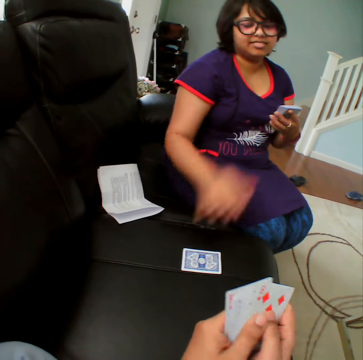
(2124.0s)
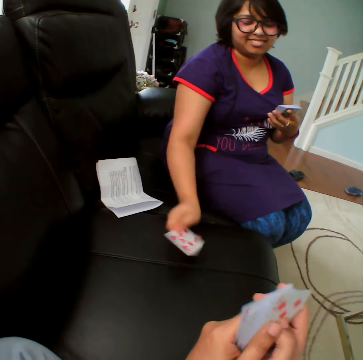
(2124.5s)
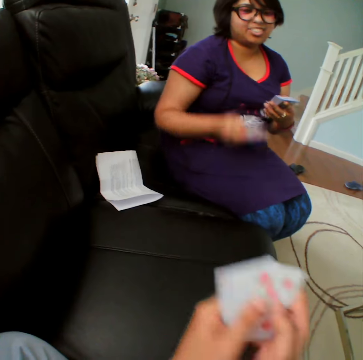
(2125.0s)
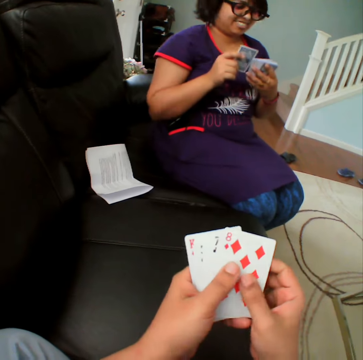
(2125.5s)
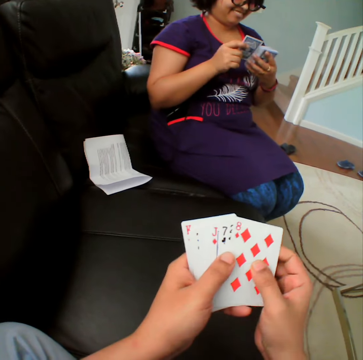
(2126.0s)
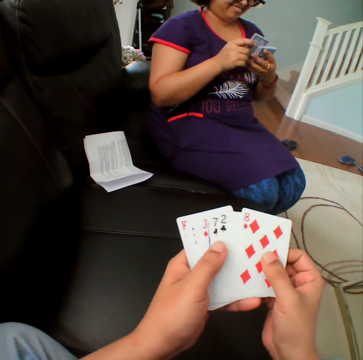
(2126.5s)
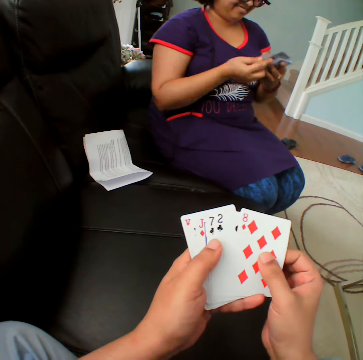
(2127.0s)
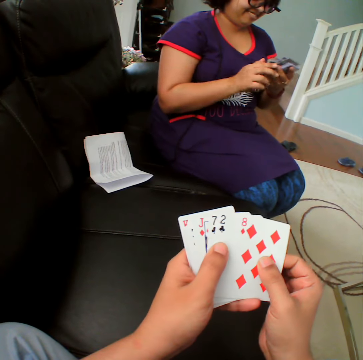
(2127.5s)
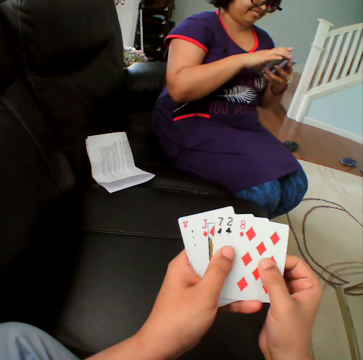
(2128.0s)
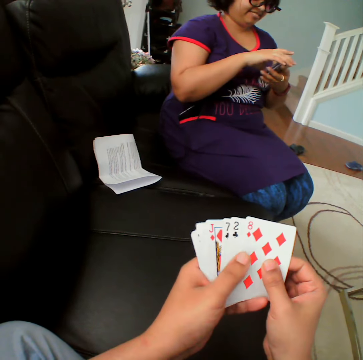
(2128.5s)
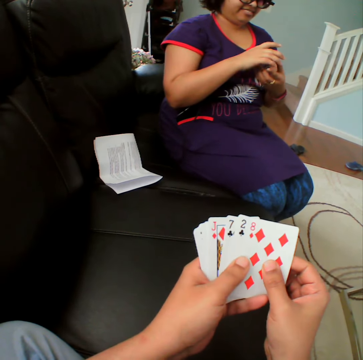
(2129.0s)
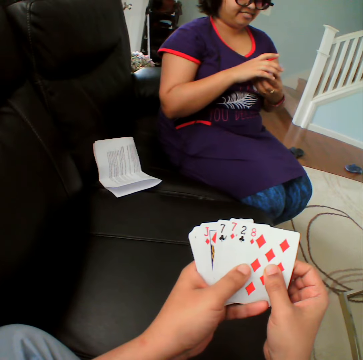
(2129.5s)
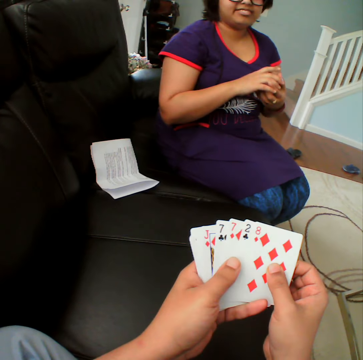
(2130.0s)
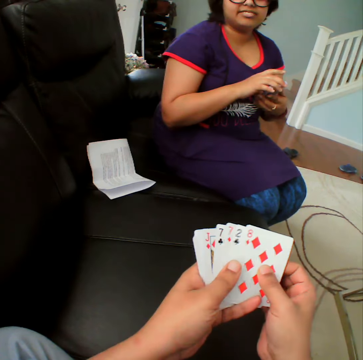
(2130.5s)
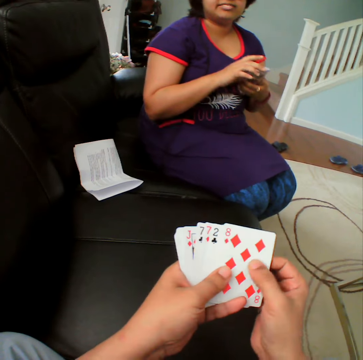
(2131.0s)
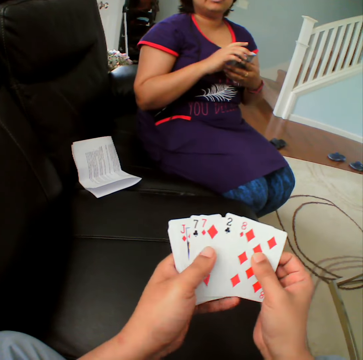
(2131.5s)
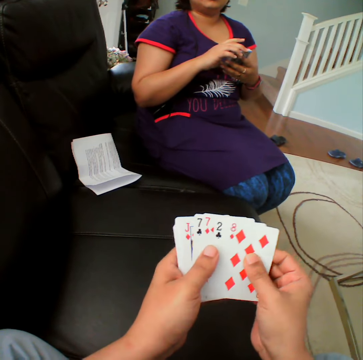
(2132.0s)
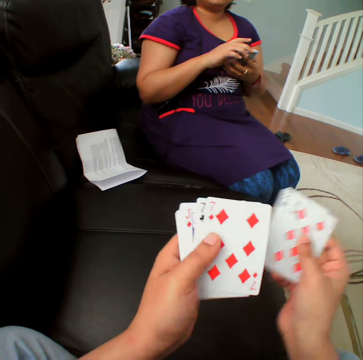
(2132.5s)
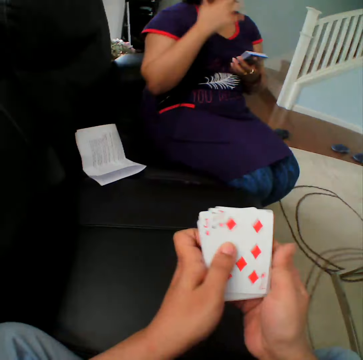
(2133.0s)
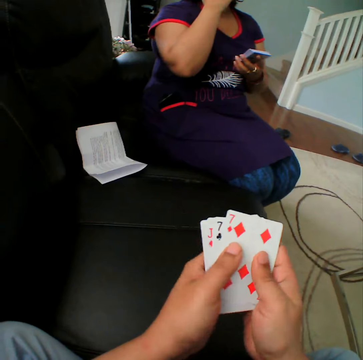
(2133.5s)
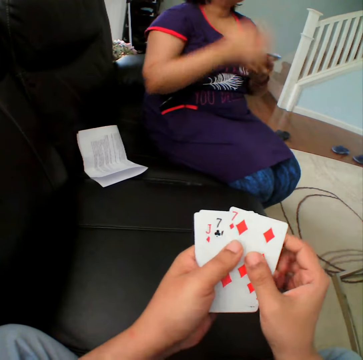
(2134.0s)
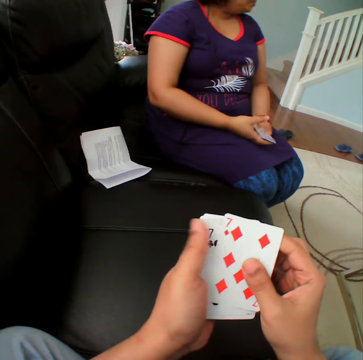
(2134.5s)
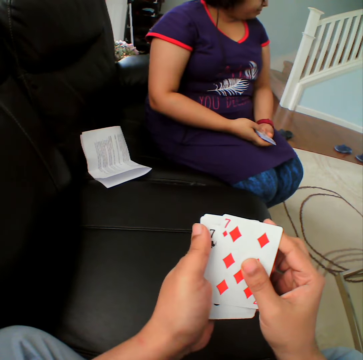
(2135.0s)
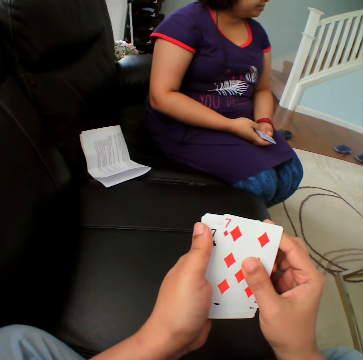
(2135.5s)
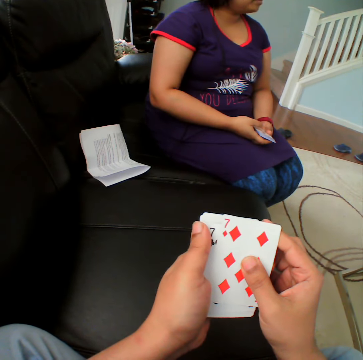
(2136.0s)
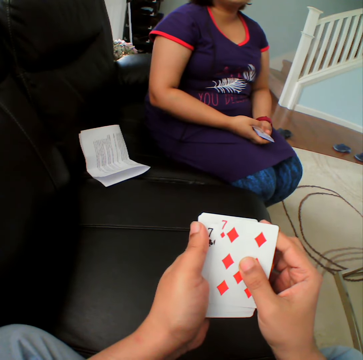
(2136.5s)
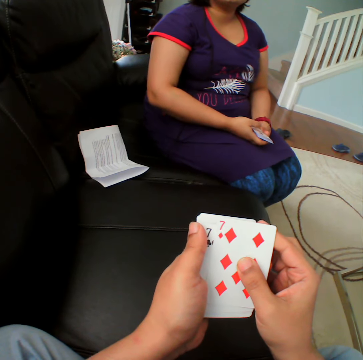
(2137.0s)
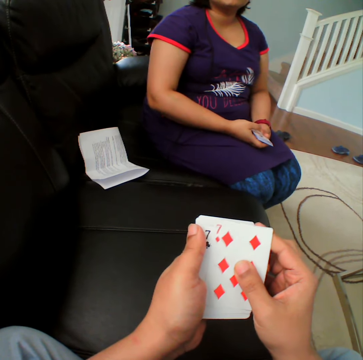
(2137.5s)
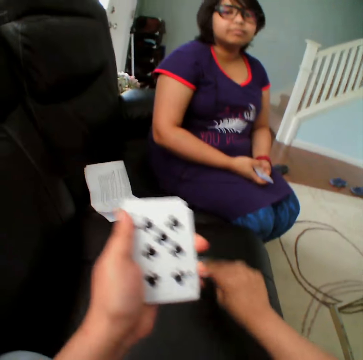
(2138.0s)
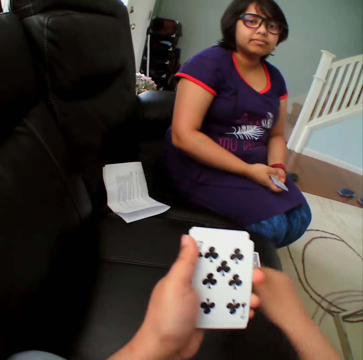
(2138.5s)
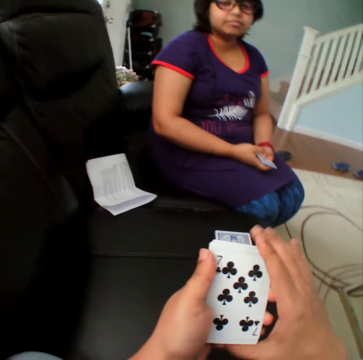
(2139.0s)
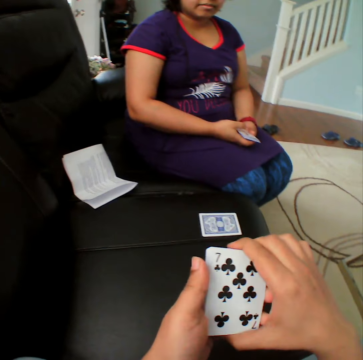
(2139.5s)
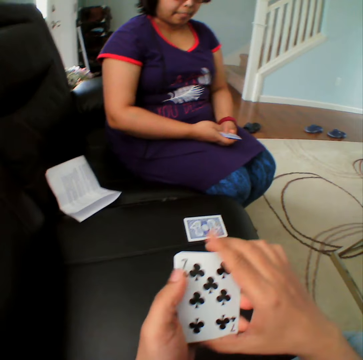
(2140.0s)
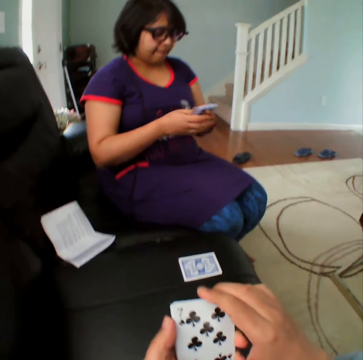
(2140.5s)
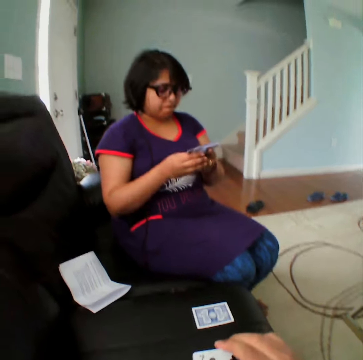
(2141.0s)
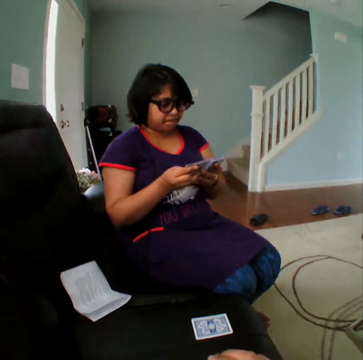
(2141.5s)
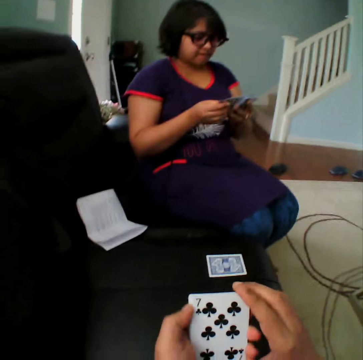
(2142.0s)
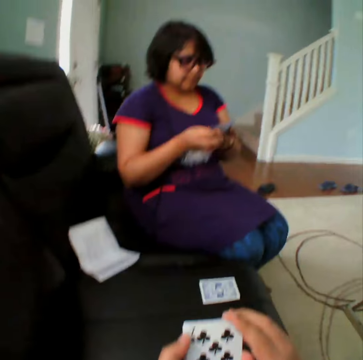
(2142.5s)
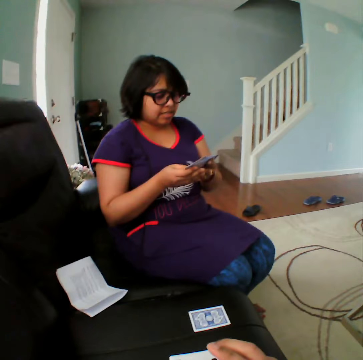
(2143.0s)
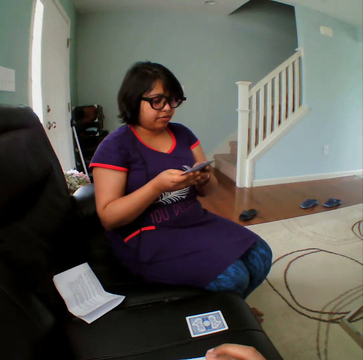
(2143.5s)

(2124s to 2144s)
The woman turns the card. She picks up a card. The camera wearer places the cards on the couch.

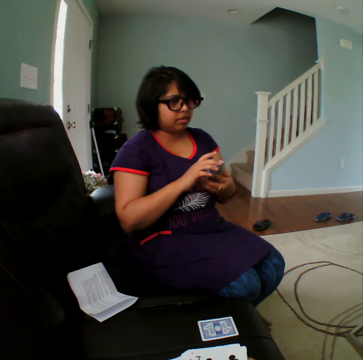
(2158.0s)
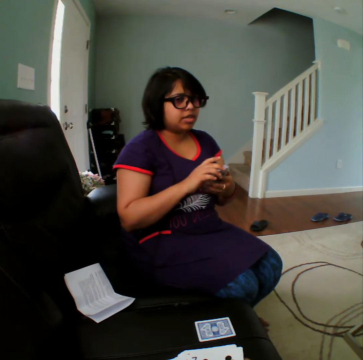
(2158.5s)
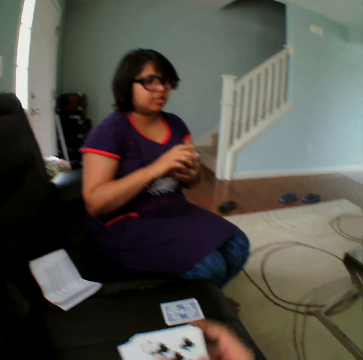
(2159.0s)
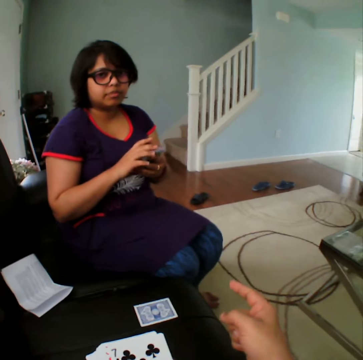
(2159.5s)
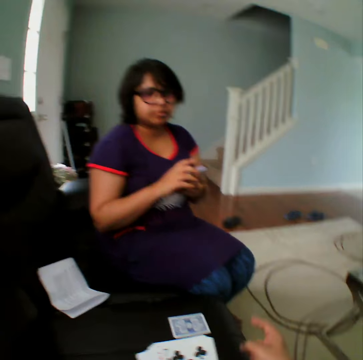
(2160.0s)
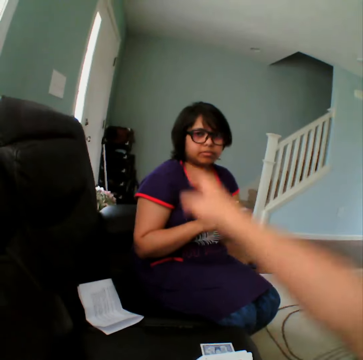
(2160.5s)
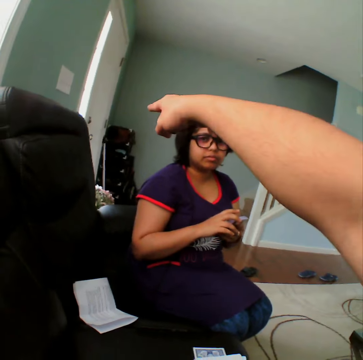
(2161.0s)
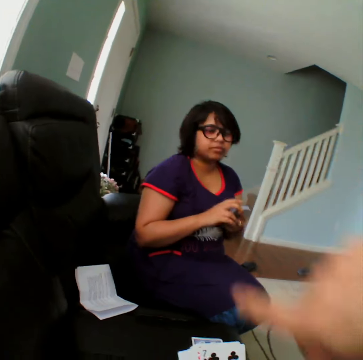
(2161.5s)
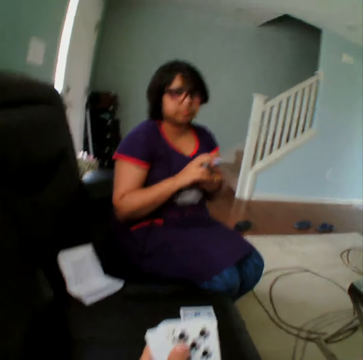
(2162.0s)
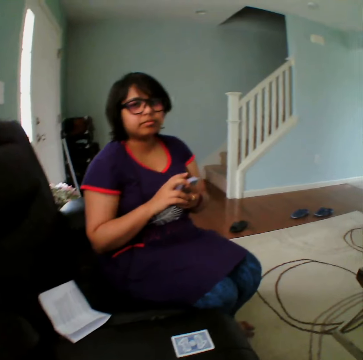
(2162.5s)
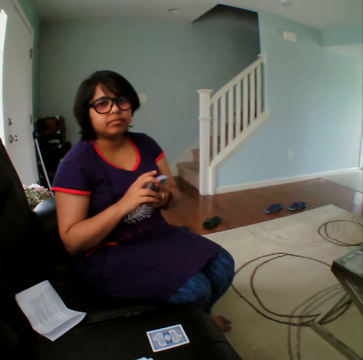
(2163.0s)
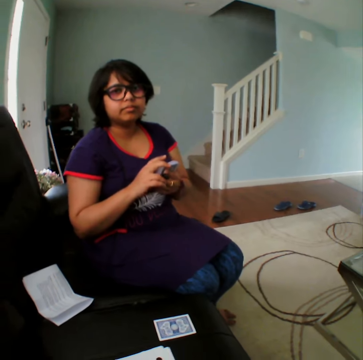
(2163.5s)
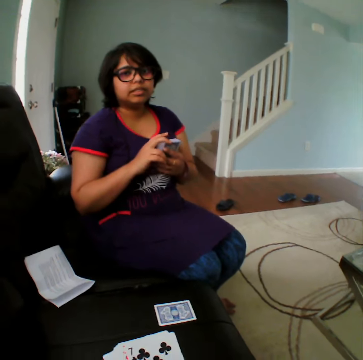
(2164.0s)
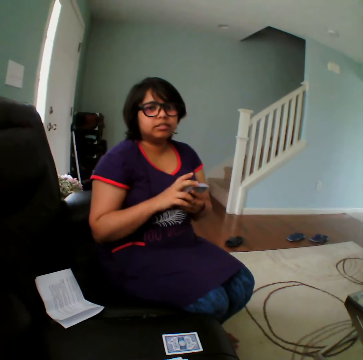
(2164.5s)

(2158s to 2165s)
The camera wearer converses with someone.

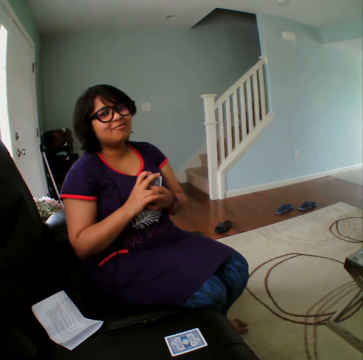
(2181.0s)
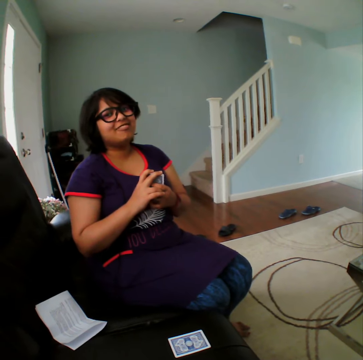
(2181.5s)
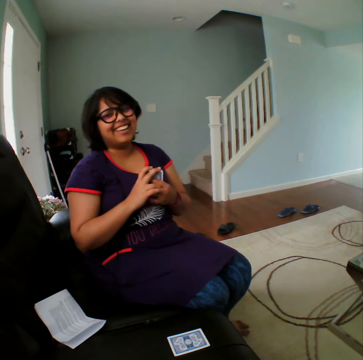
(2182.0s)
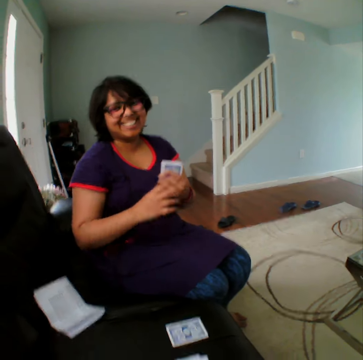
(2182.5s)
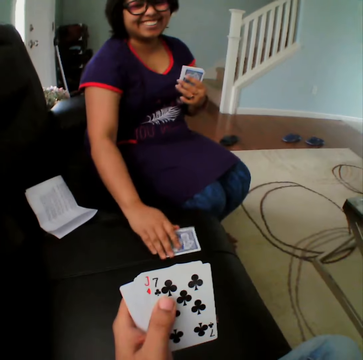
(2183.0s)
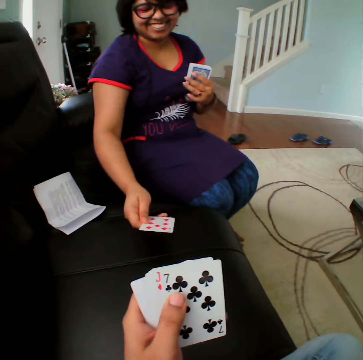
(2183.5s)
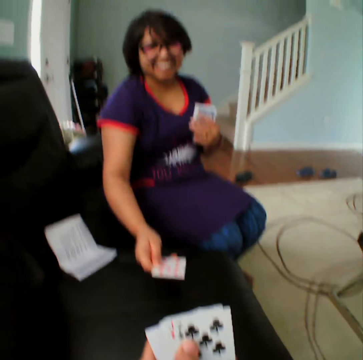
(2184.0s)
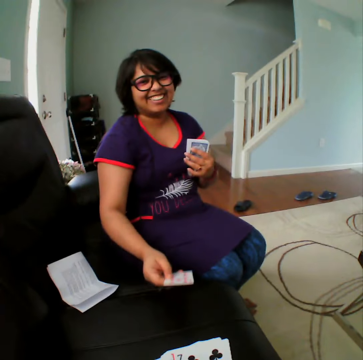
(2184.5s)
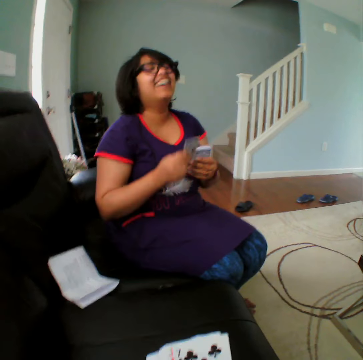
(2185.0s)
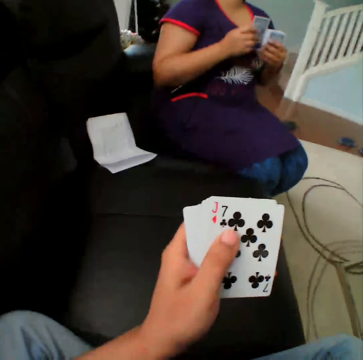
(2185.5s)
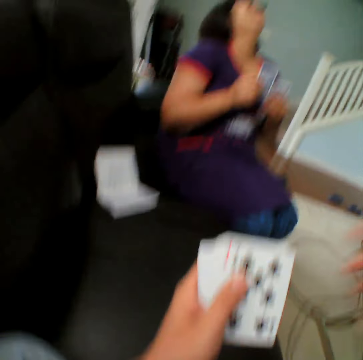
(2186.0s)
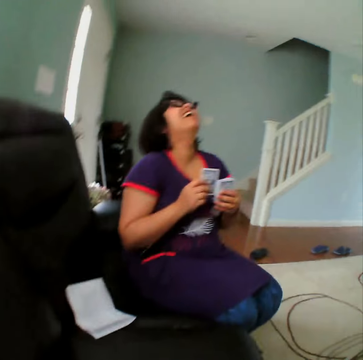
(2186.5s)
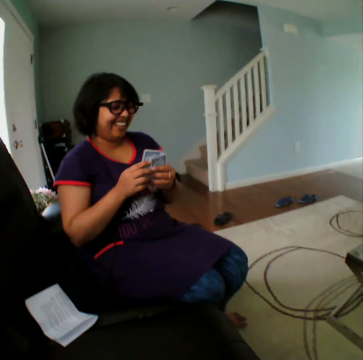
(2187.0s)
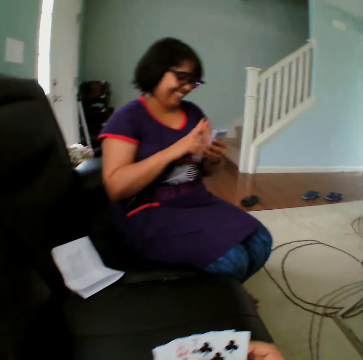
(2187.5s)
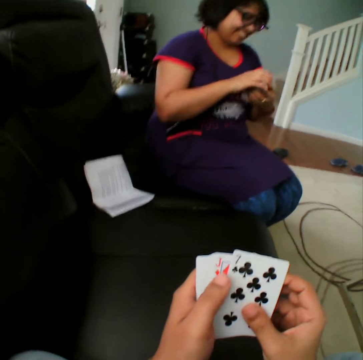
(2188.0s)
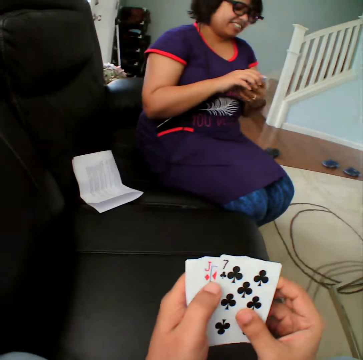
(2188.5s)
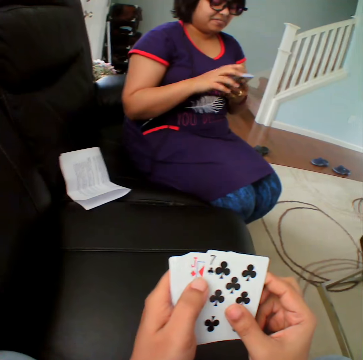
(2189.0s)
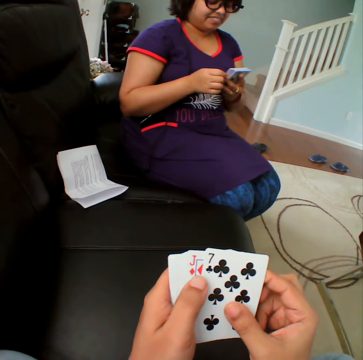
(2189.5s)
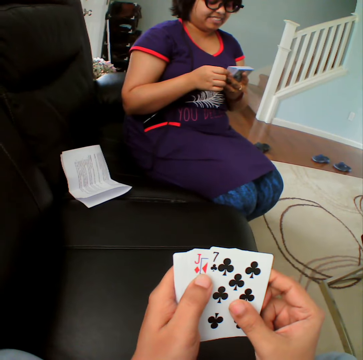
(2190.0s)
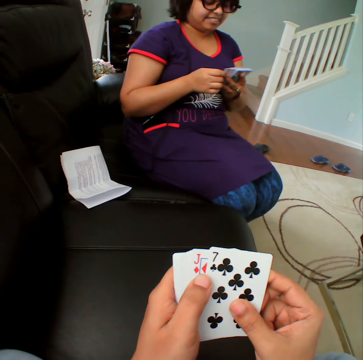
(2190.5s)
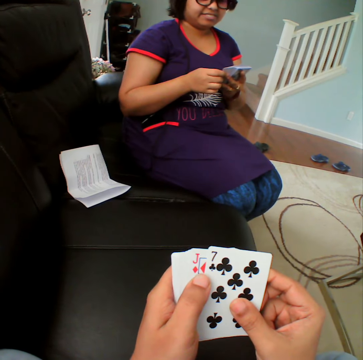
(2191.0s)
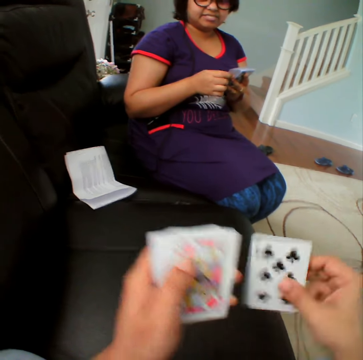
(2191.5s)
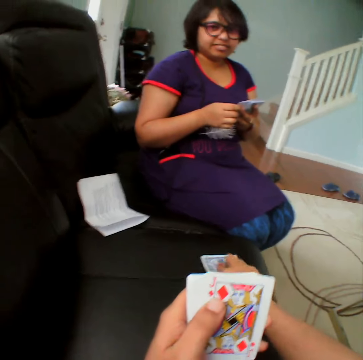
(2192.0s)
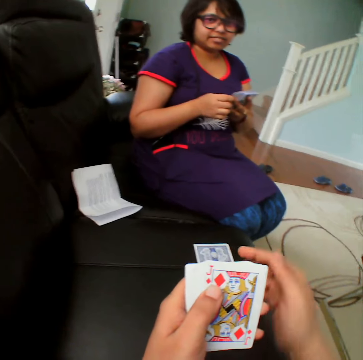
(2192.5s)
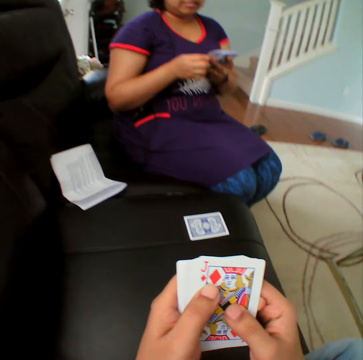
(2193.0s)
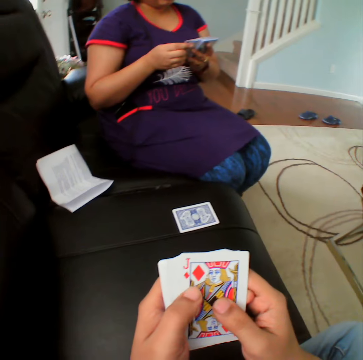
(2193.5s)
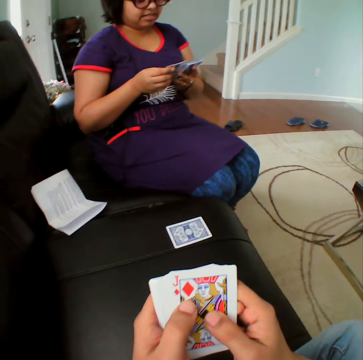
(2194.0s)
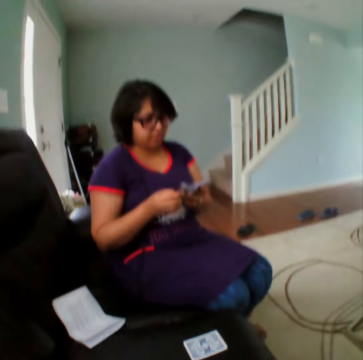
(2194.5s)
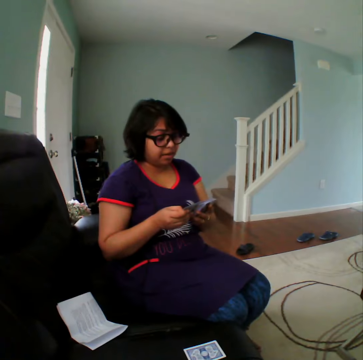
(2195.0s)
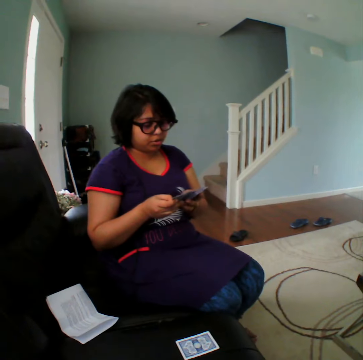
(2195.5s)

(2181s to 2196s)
A person picks up the card. The person turns the card in the table. The camera wearer holds the cards. They place the card in the couch.
